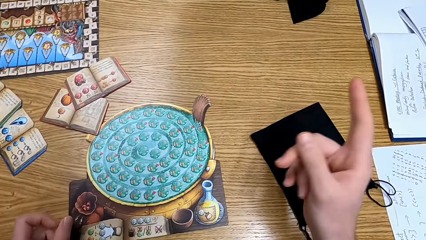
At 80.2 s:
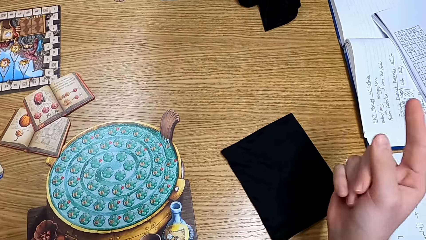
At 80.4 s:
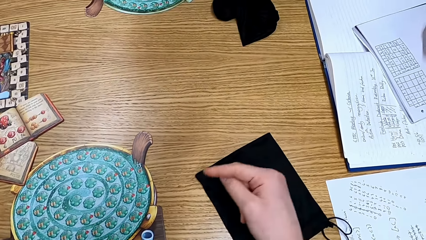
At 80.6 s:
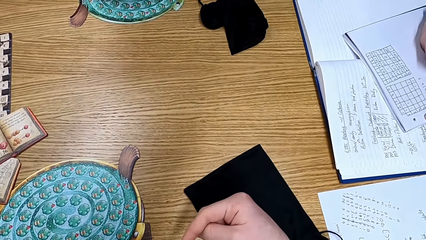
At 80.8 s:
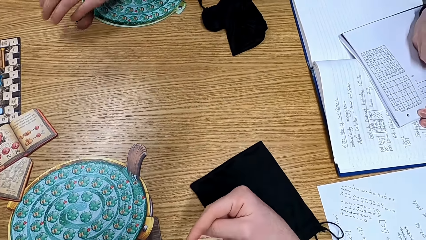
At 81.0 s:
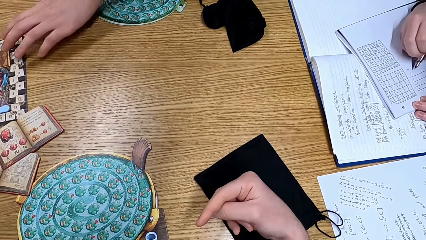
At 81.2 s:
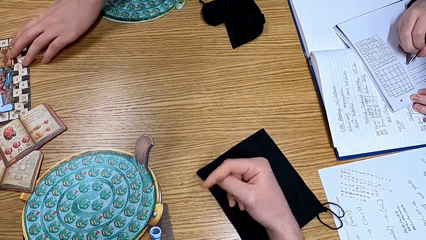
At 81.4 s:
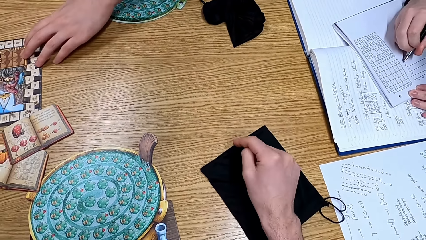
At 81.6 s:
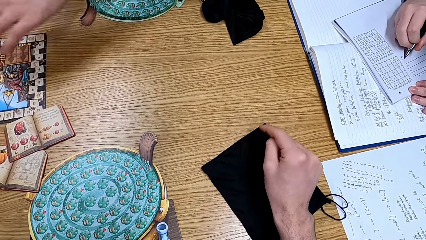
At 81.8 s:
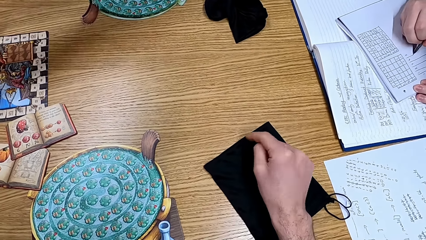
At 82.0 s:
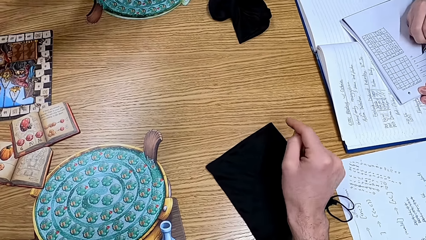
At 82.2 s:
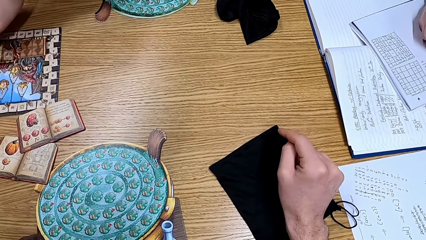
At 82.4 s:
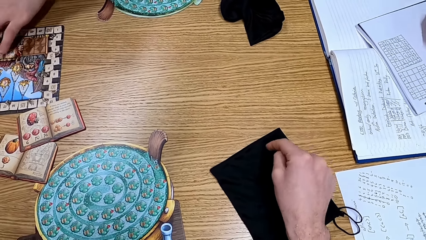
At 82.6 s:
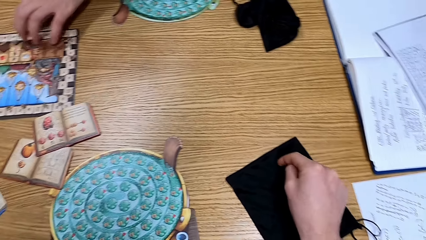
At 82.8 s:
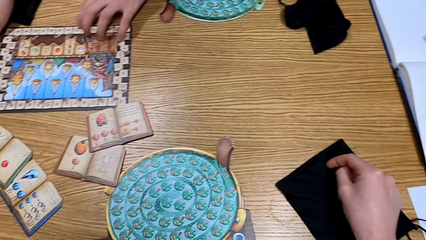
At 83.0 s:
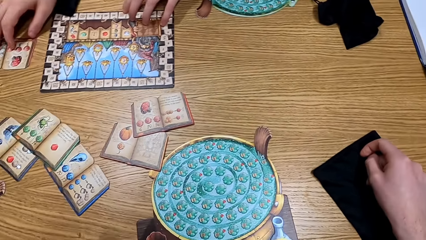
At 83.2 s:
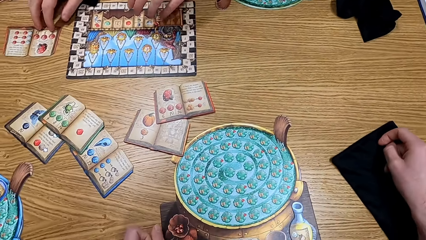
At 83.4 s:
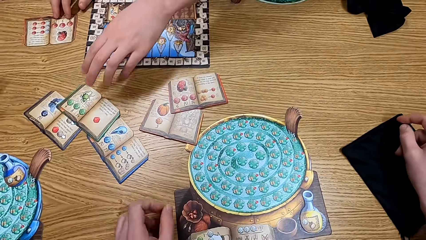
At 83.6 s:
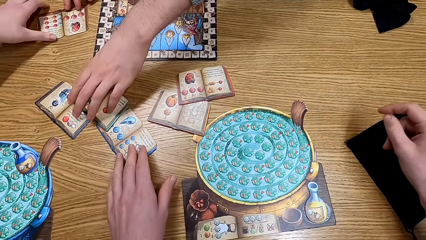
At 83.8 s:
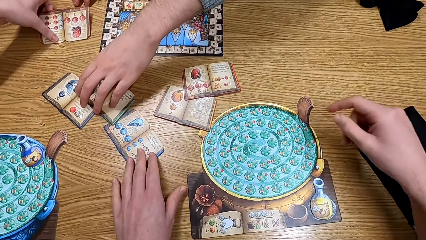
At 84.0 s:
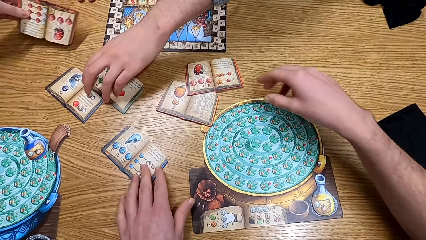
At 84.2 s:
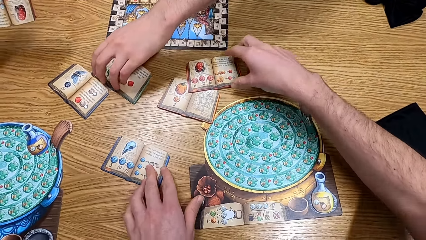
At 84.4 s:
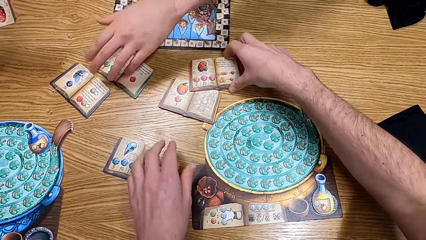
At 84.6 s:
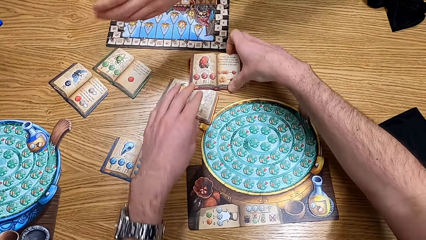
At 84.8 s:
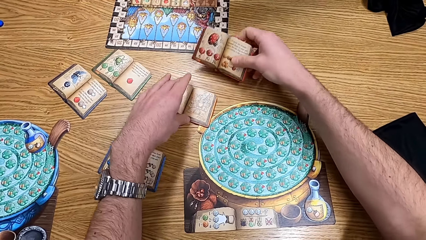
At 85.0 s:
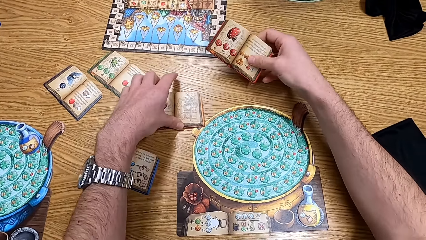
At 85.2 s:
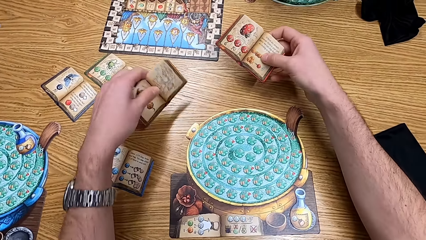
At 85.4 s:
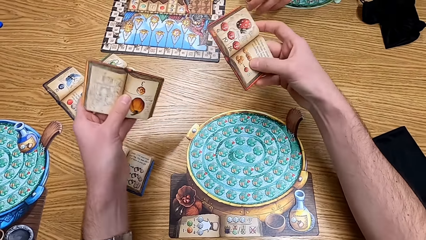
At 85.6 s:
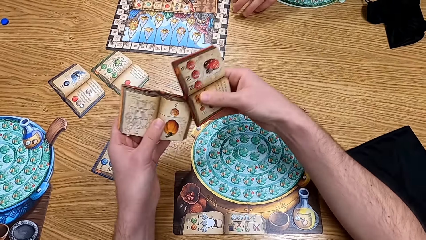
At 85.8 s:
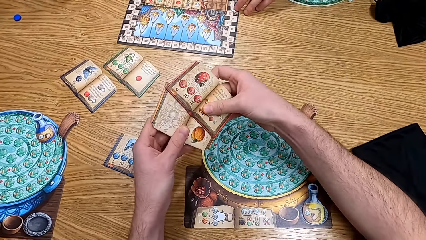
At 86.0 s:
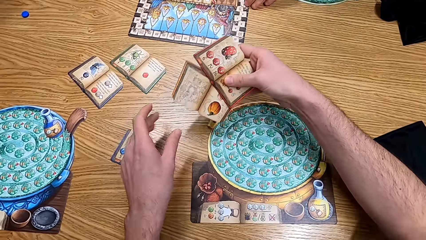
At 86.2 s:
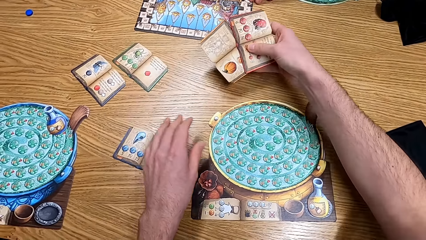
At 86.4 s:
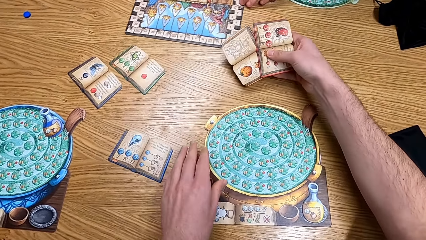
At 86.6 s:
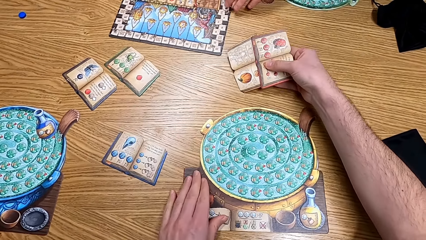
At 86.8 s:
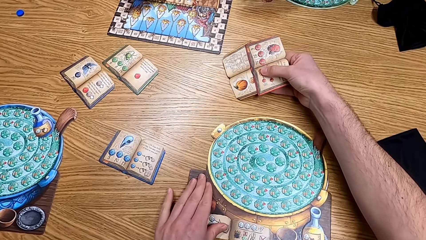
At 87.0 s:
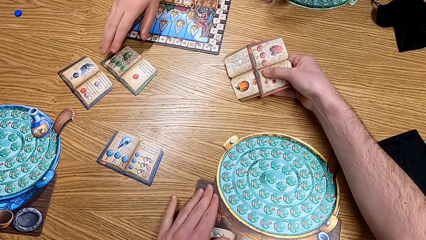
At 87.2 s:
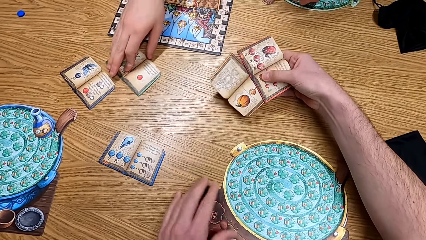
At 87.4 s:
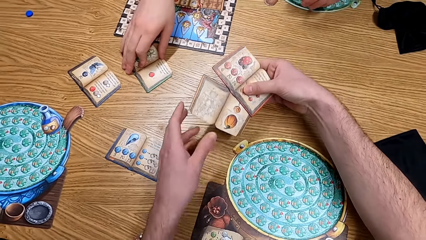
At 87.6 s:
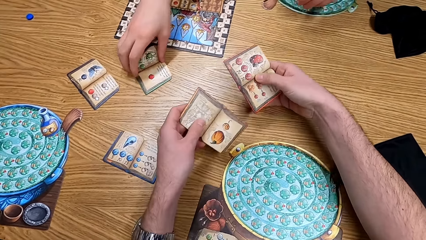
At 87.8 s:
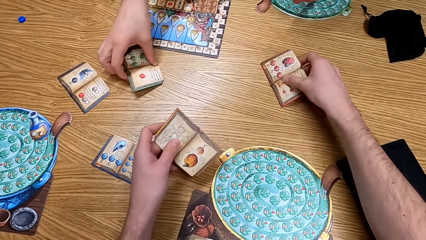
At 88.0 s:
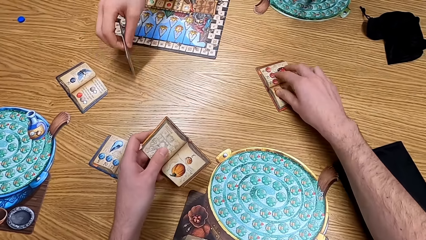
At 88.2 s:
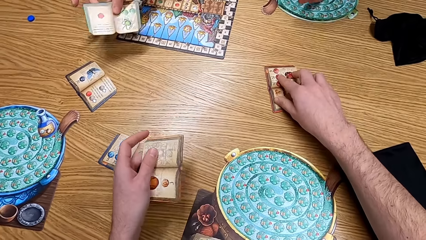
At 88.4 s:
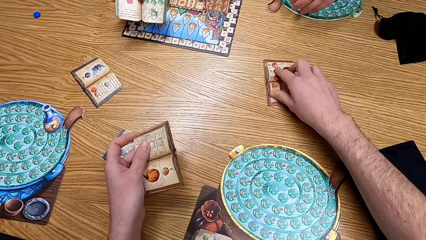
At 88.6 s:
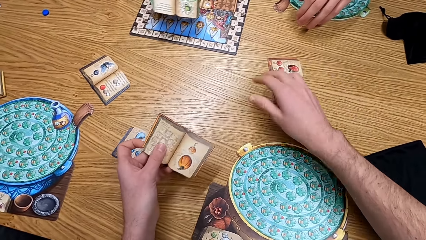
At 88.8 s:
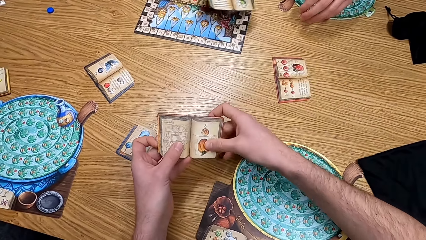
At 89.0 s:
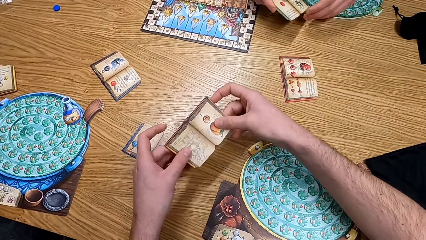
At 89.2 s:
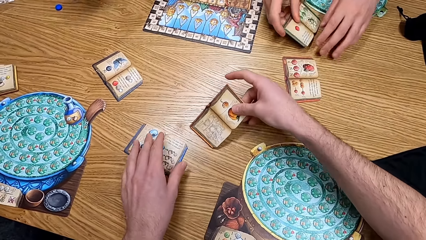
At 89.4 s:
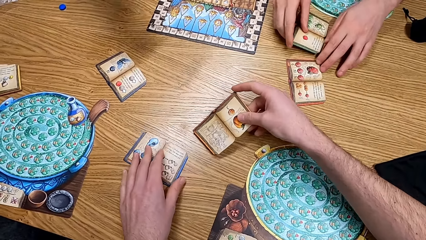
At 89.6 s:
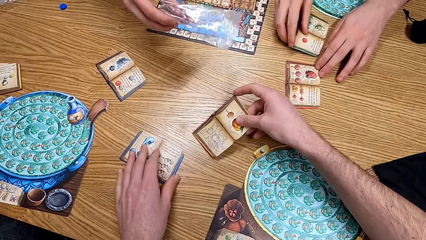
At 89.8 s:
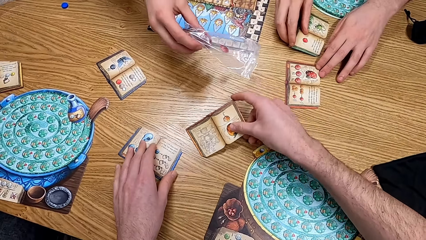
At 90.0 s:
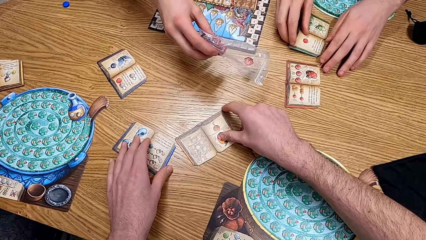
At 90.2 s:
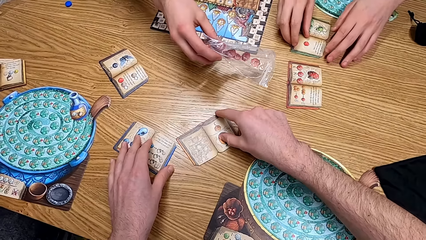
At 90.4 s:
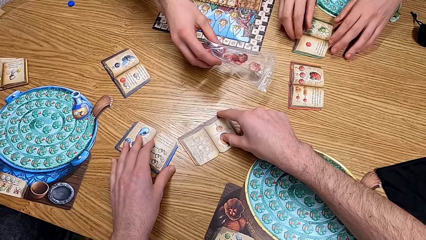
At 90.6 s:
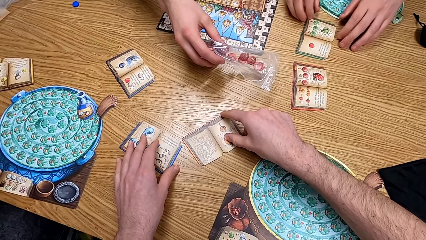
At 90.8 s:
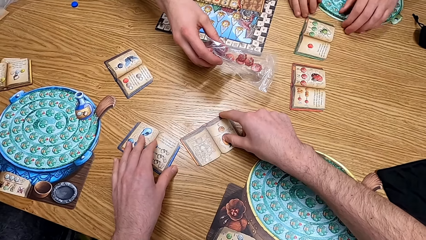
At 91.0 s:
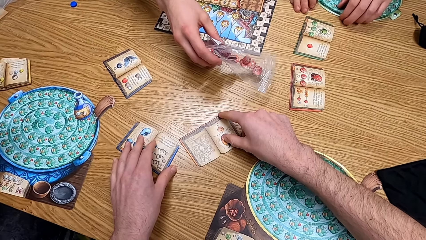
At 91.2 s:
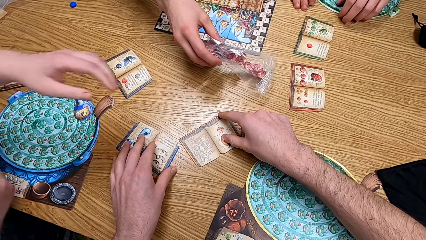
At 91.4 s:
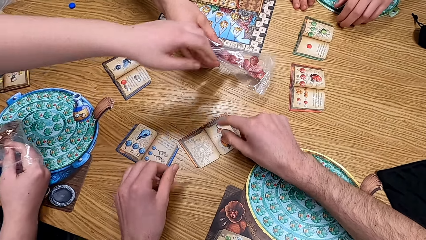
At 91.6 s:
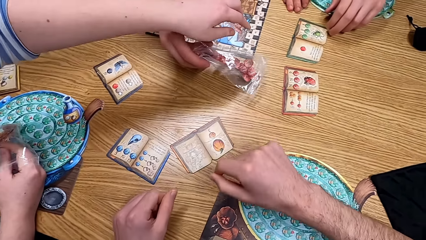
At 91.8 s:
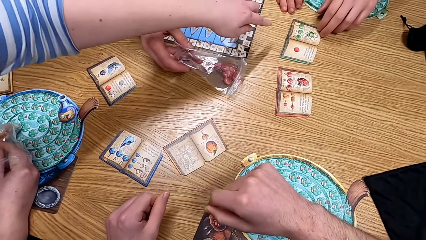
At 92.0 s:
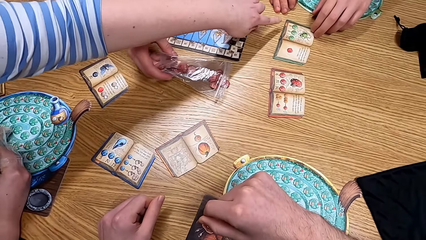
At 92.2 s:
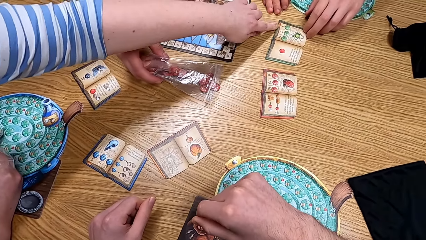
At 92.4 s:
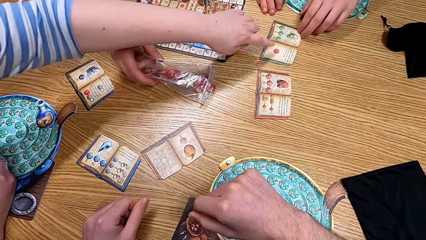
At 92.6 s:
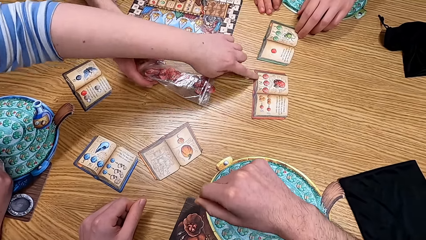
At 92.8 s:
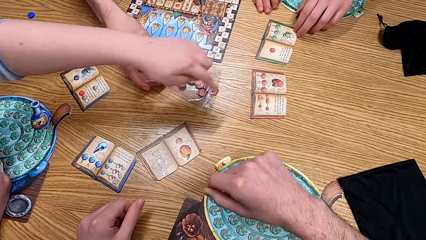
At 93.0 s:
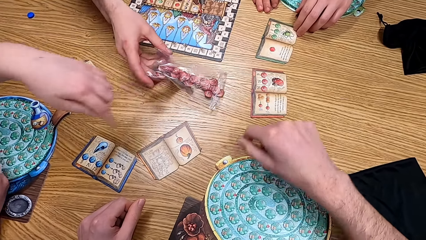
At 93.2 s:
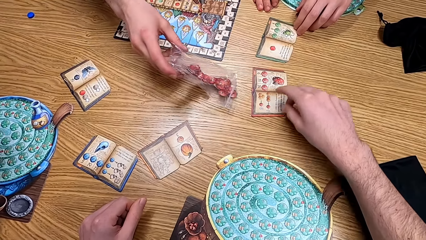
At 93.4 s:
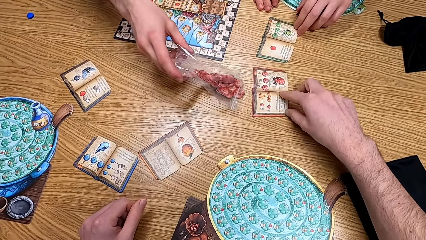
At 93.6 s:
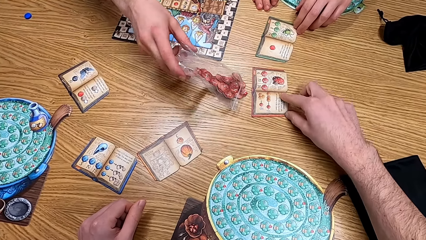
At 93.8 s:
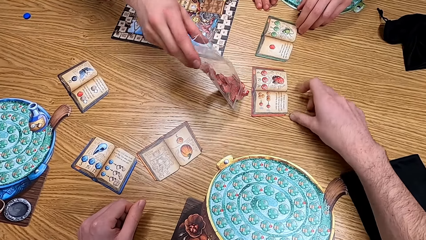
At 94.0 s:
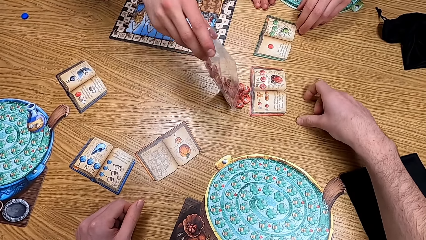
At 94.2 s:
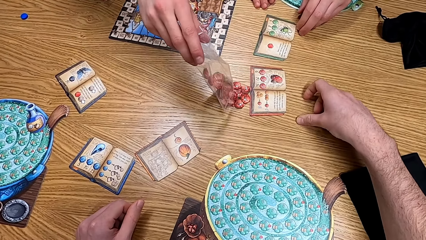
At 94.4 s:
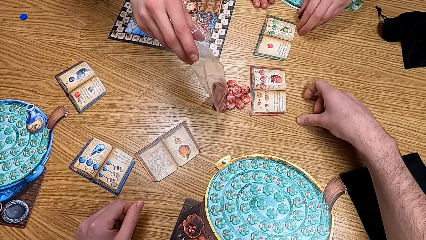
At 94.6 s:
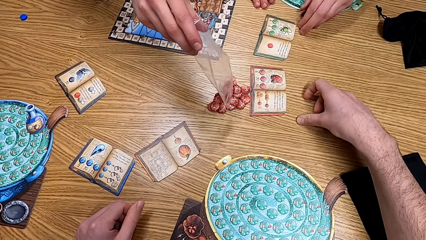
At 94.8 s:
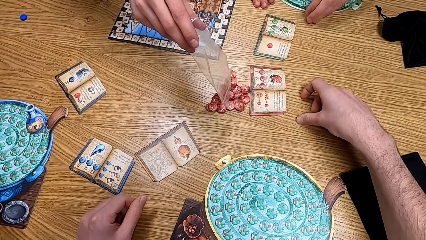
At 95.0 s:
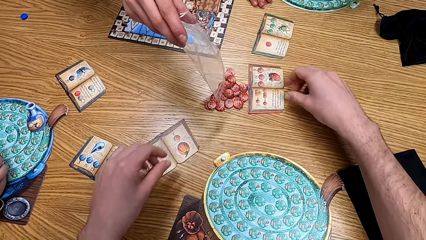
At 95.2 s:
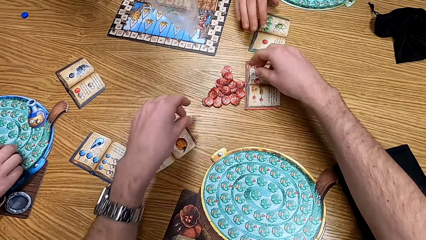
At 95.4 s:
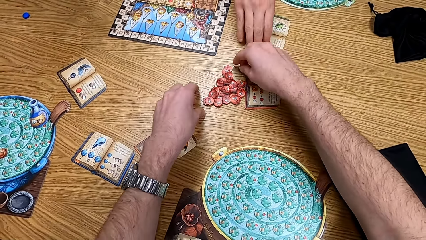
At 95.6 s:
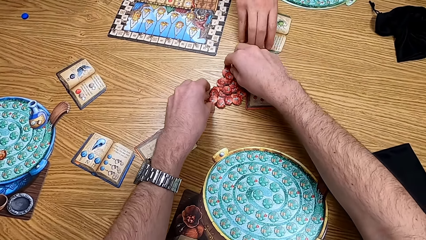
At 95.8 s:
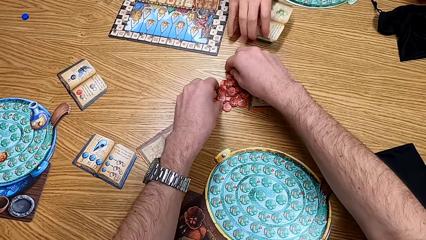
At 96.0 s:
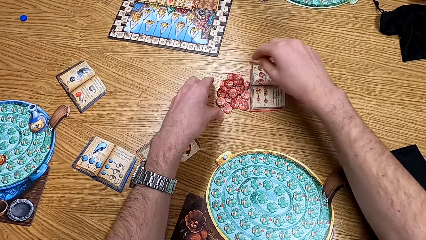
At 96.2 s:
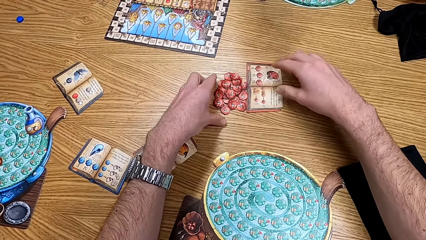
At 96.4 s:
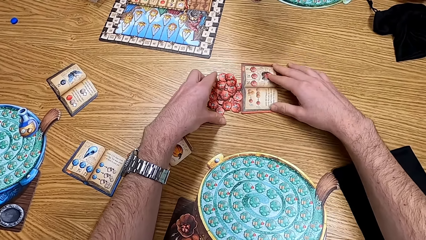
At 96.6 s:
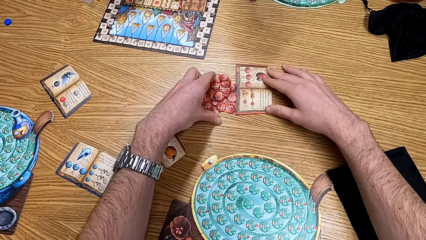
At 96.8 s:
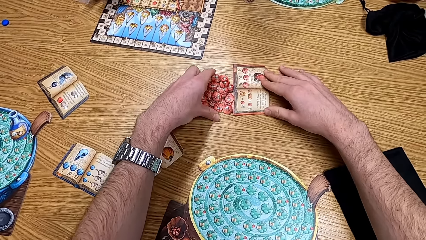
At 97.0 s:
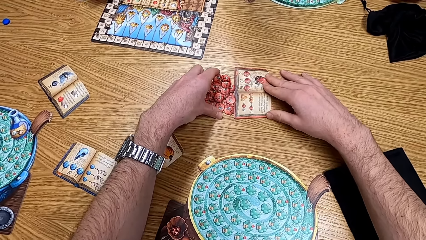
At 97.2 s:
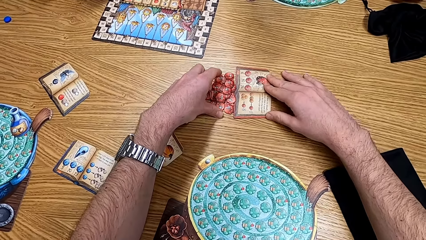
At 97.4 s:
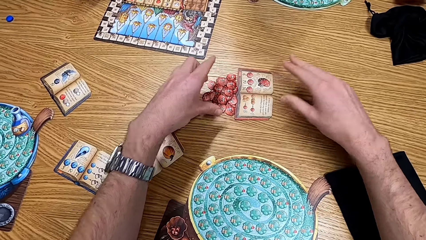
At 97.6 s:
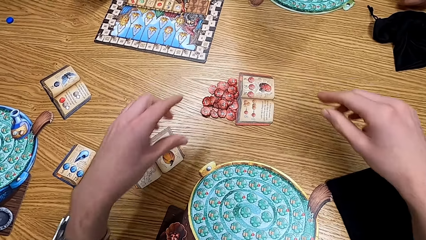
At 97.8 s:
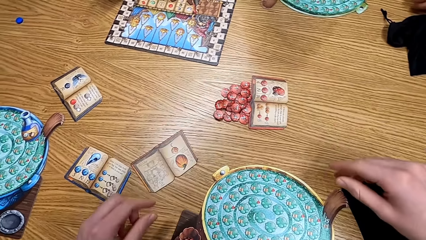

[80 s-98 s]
The camera wearer looks at the papers on the table. They point at the table. They pick the manual book from the table. A lady touches the manual book. The camera wearer looks at the papers. They put the manual book on the table. A man pours the tokens on the table. Another lady points at the manual book. The man pours the tokens on the table. The camera wearer touches the tokens. They pick up something.
